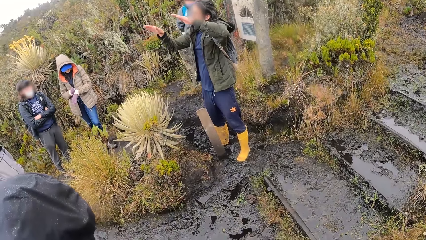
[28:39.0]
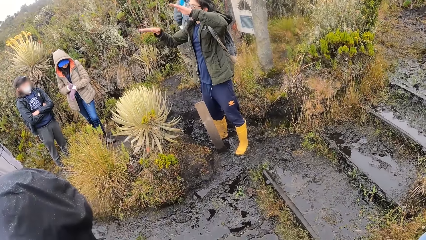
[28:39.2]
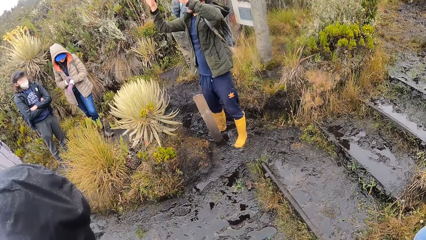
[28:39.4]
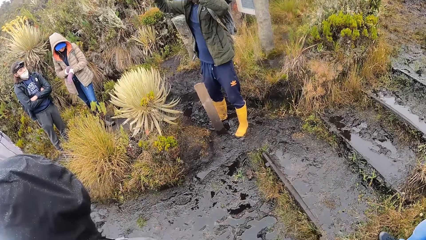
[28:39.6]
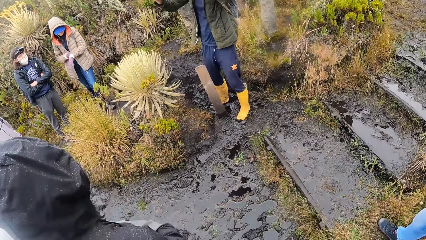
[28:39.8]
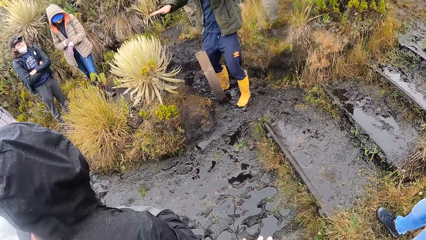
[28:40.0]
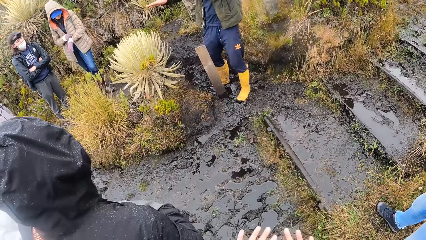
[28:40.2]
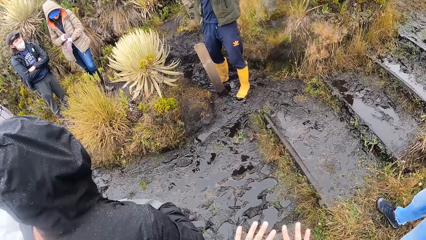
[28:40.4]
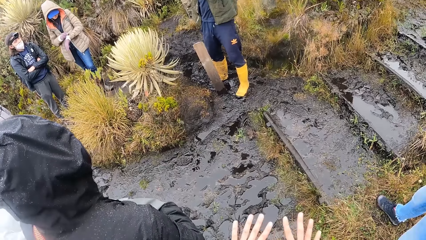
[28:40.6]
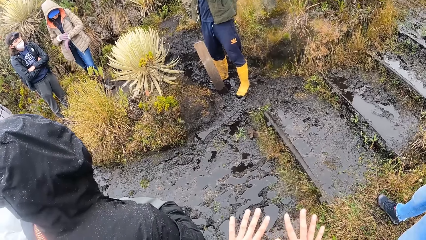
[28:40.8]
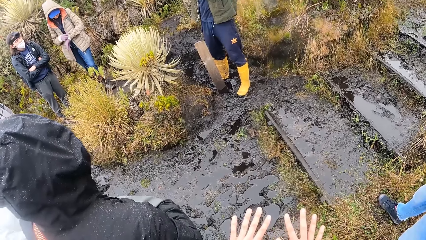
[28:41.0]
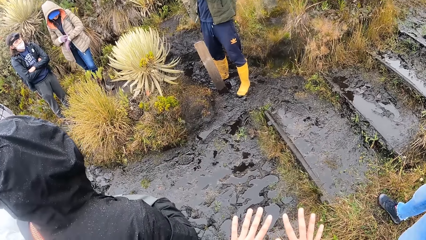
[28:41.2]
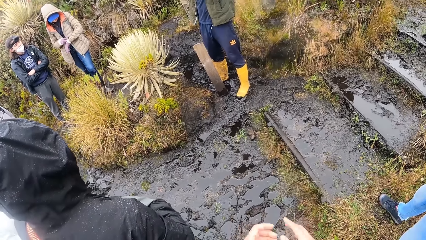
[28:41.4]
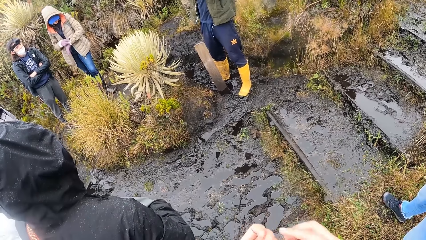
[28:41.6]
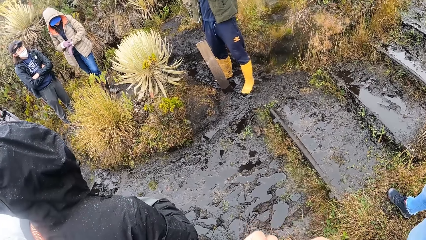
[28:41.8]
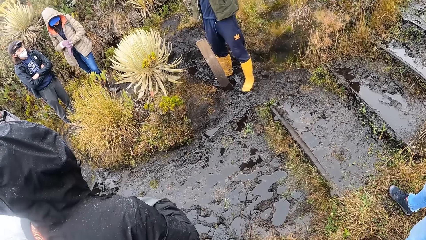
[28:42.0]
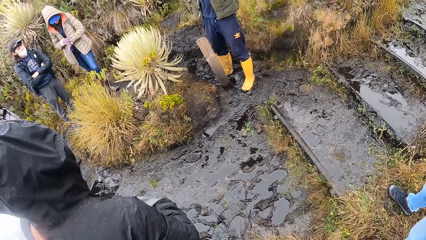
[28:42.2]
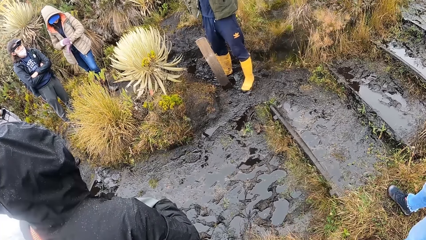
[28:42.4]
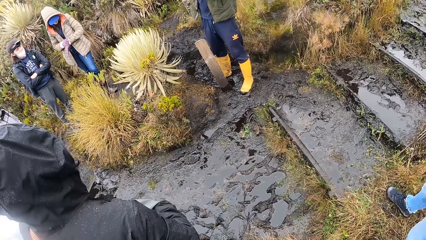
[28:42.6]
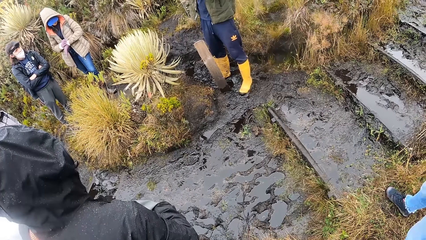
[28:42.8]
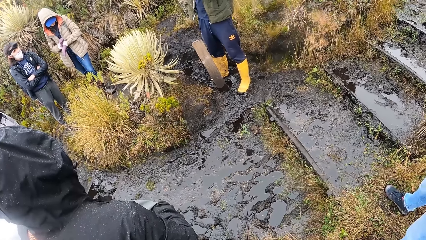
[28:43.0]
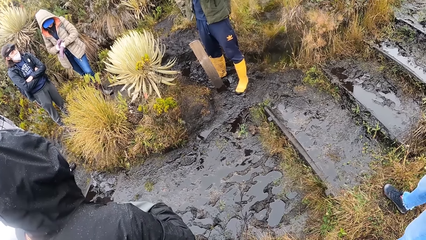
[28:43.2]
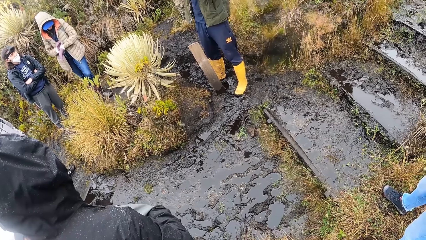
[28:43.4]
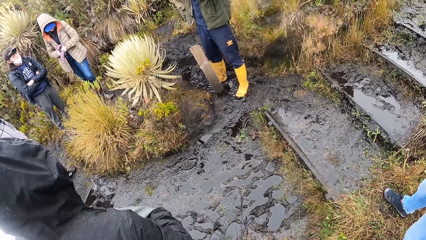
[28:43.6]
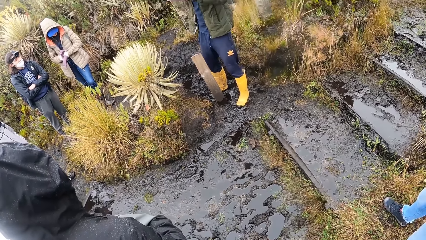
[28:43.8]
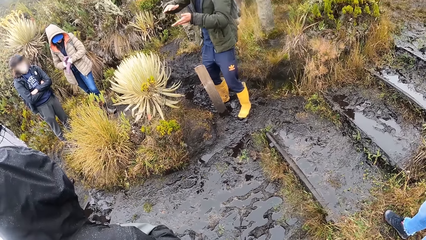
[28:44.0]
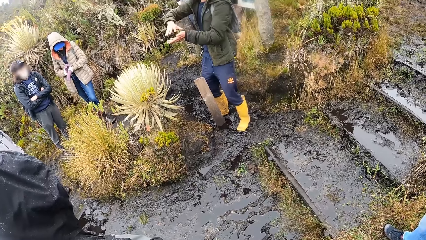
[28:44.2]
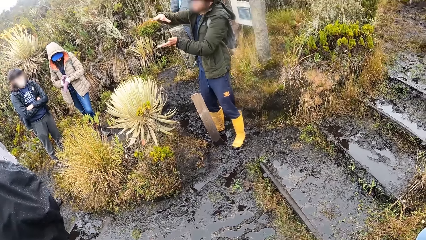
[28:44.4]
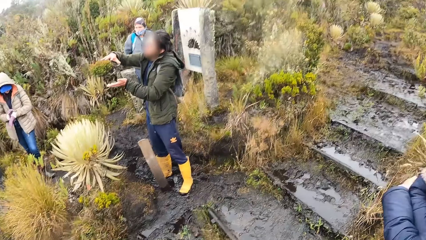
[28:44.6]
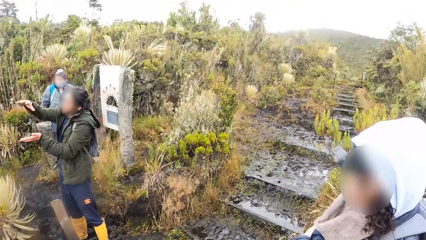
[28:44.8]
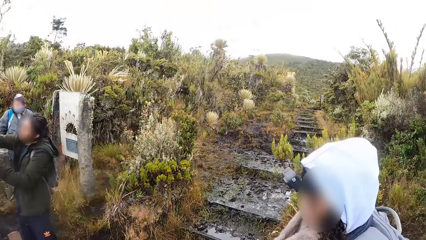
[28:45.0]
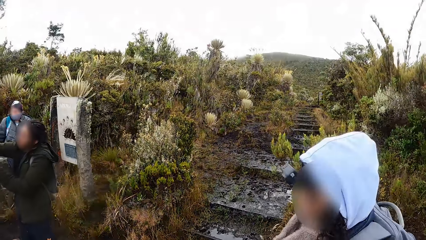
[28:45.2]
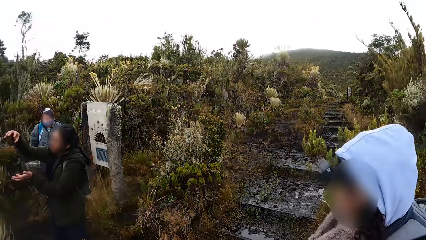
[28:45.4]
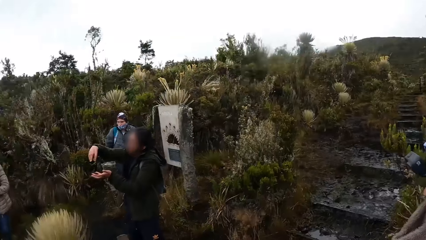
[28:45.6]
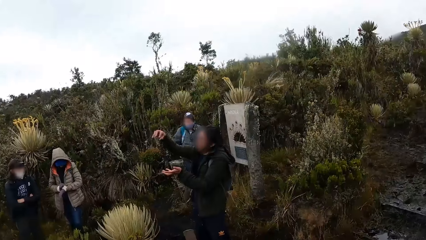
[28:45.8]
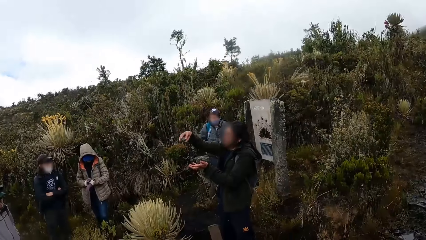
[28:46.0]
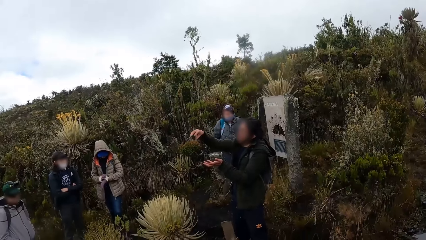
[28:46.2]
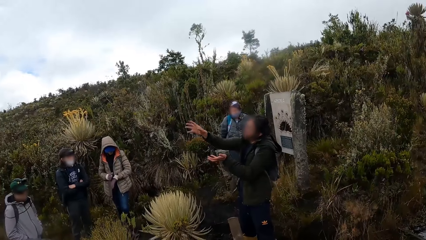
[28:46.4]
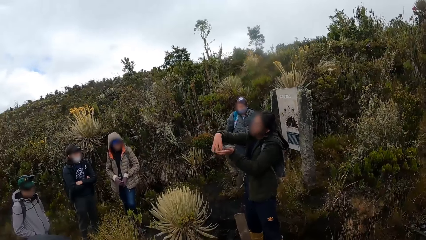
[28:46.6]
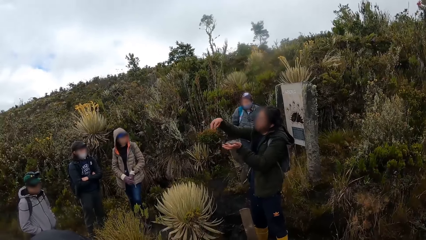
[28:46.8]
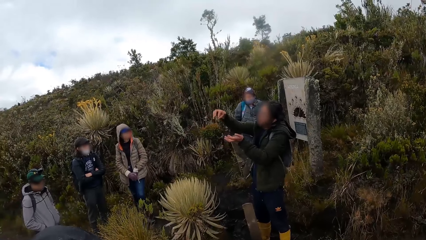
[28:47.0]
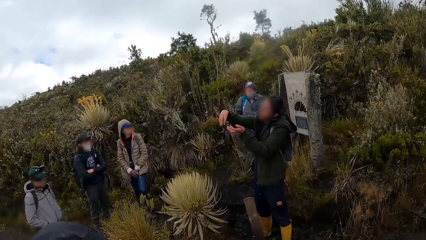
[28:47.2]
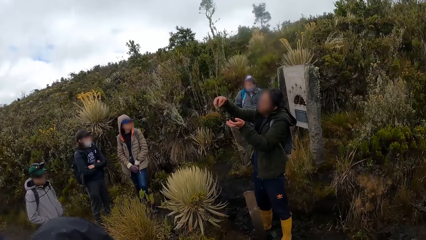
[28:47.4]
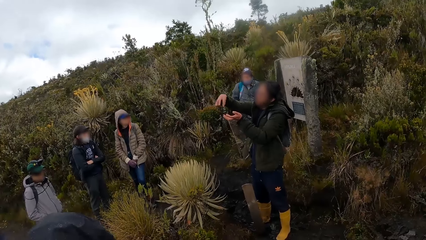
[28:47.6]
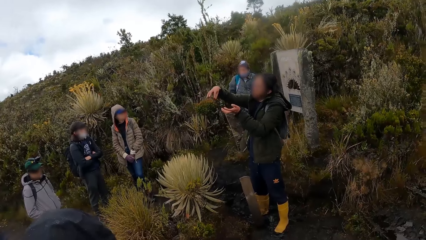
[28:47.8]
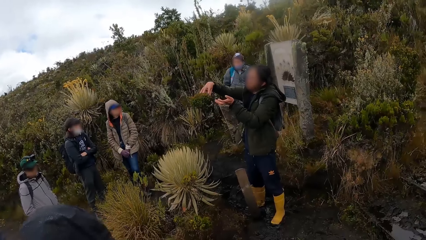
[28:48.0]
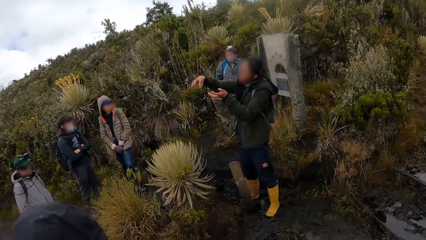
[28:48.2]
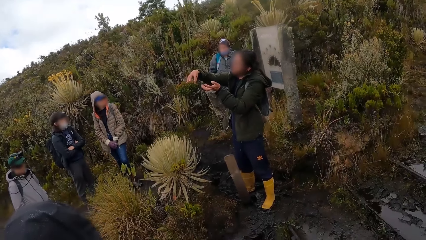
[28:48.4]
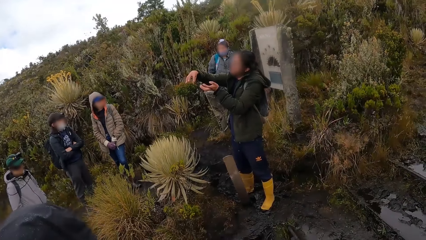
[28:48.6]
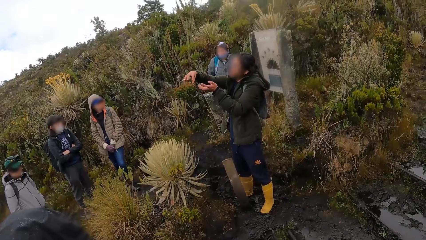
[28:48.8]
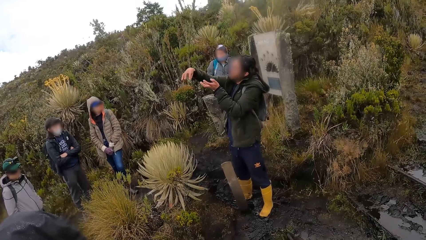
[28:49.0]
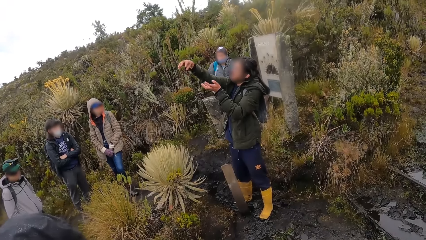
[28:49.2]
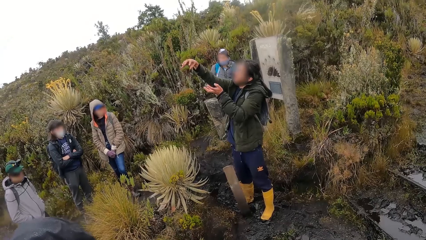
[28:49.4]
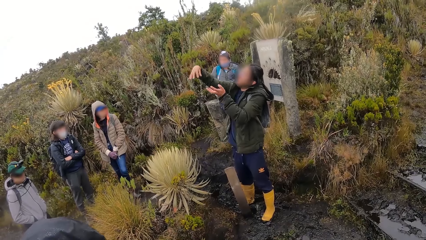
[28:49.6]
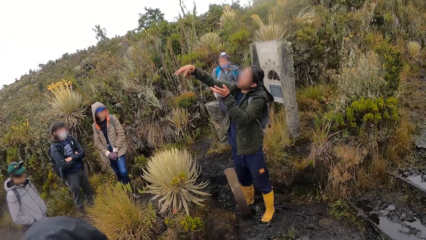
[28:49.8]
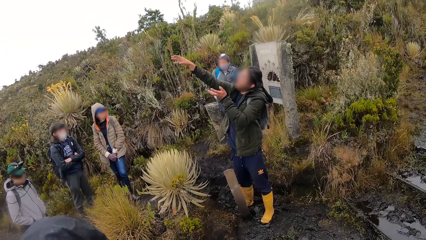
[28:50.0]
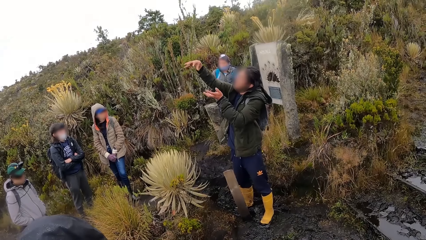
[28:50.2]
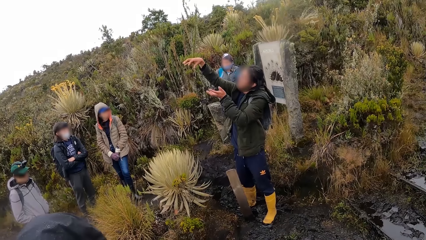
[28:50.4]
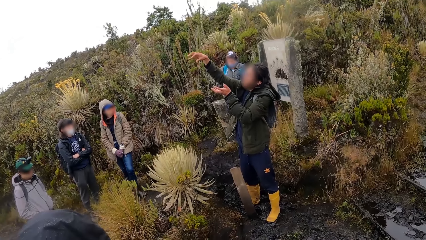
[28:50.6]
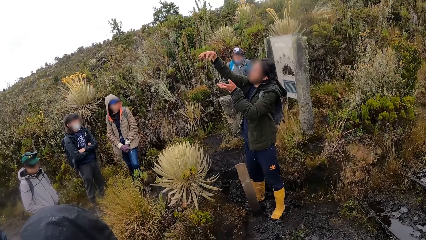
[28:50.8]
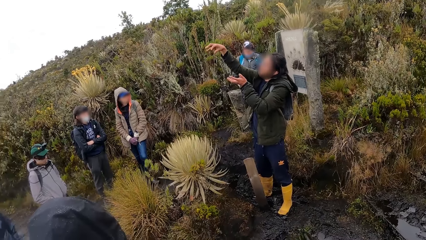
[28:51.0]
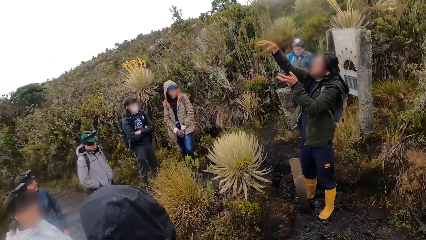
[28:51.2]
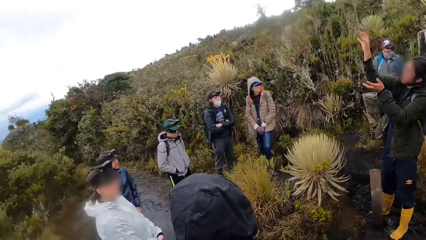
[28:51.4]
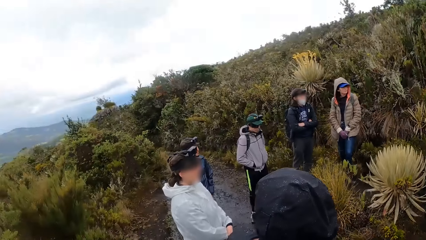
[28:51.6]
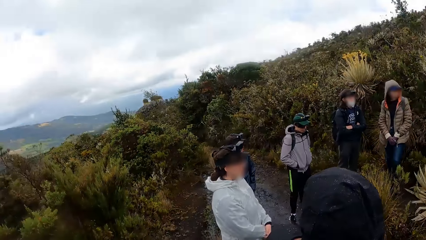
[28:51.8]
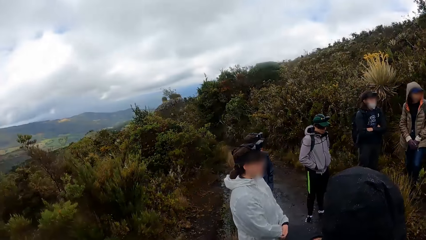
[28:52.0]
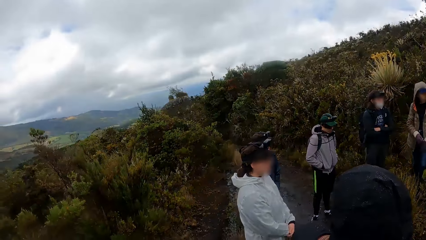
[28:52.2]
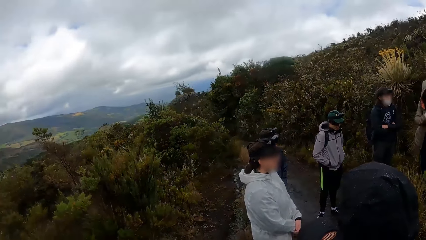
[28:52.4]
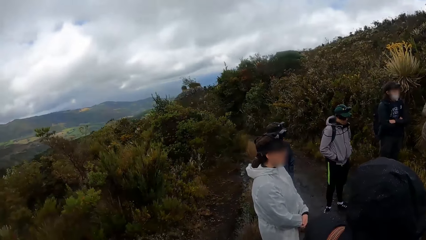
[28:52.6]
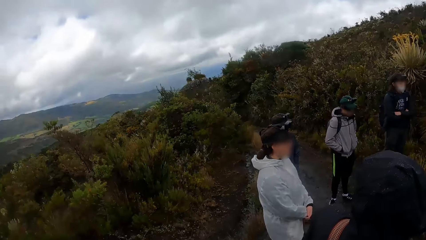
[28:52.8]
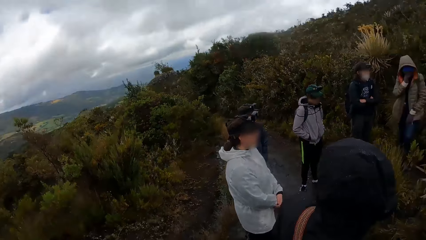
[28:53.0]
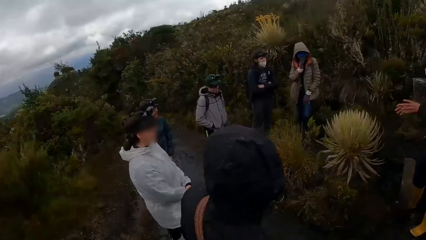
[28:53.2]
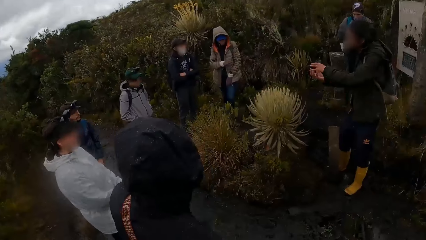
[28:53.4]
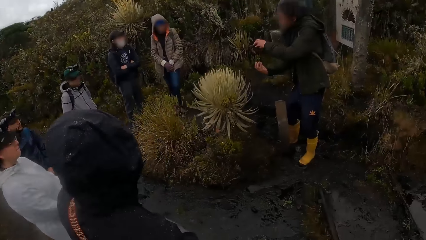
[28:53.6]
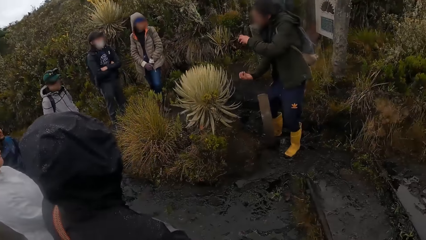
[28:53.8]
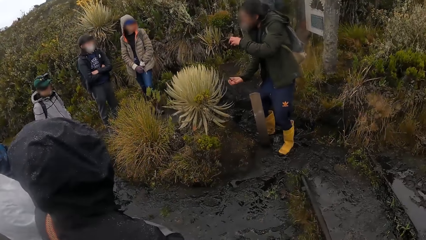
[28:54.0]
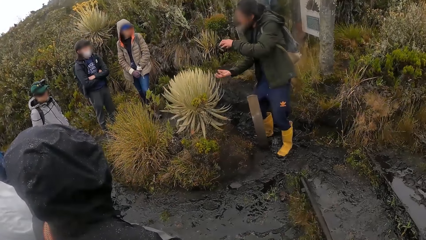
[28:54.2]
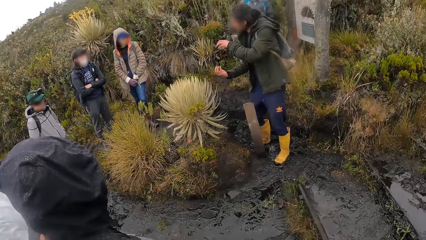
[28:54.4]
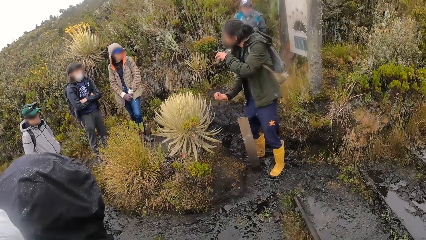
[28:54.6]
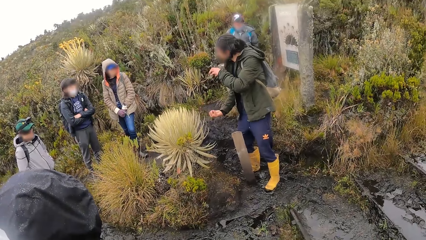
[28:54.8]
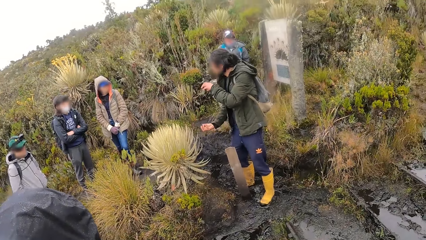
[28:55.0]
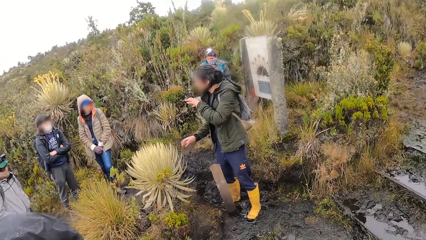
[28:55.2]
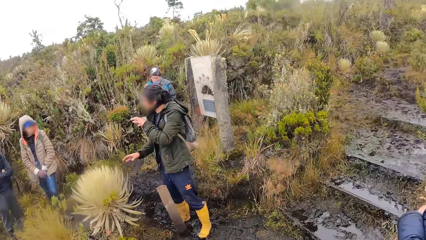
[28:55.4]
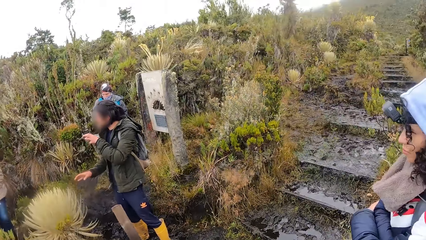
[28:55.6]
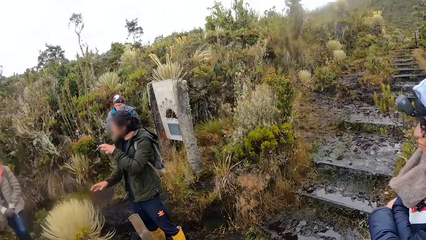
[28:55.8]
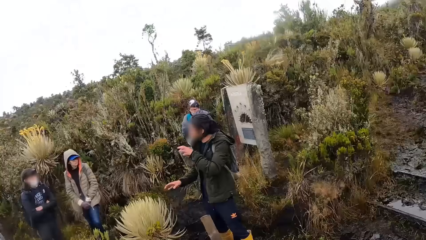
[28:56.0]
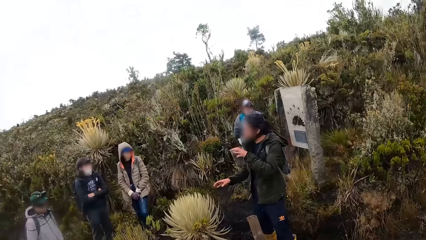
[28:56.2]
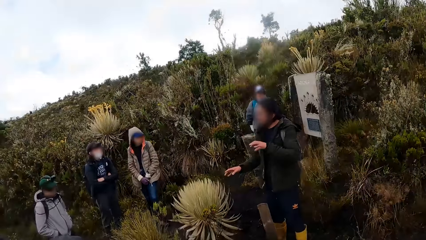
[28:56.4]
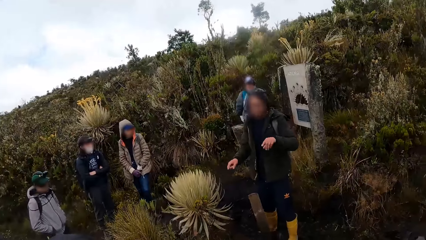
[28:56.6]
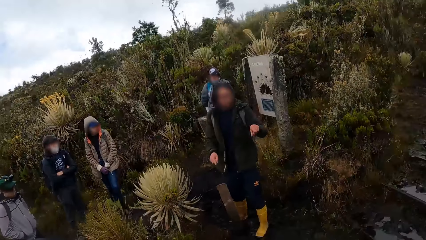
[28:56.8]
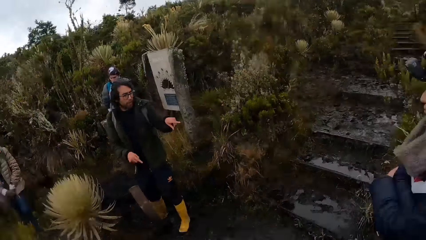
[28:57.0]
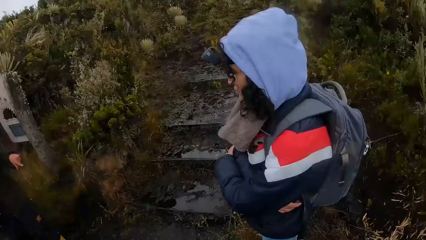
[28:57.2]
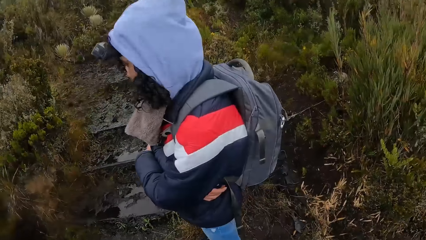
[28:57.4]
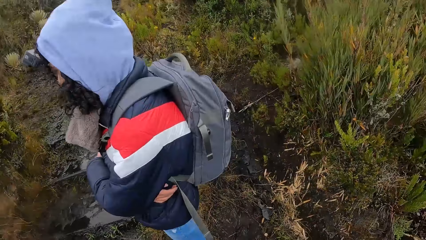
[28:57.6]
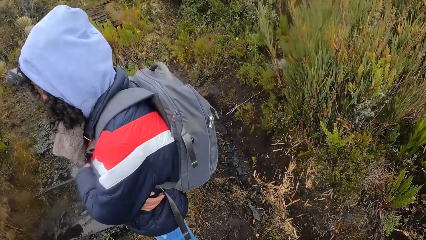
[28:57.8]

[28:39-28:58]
The camera wearer spreads her fingers. She uses gestures and looks around. A woman looks around. A man uses gestures. The woman stands close to the man.
